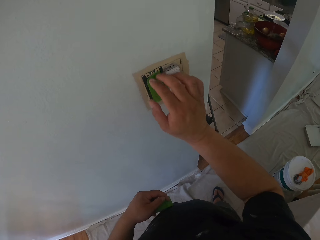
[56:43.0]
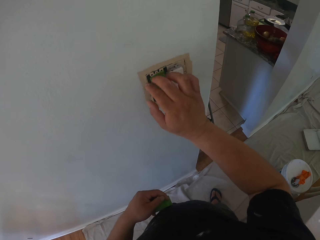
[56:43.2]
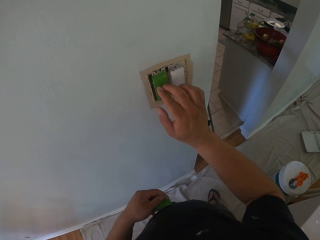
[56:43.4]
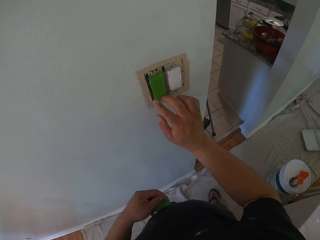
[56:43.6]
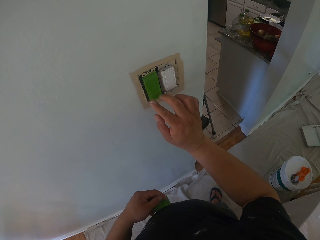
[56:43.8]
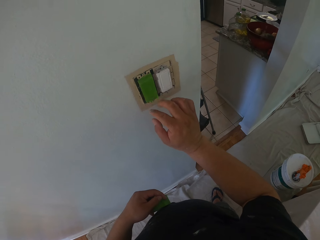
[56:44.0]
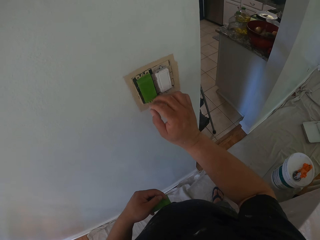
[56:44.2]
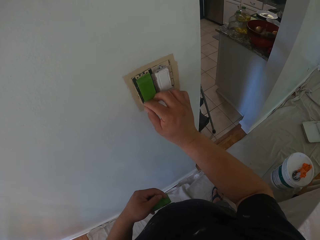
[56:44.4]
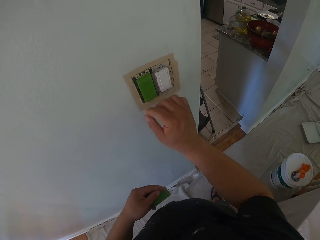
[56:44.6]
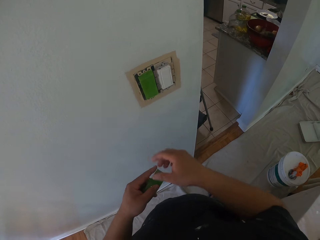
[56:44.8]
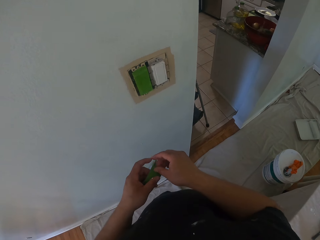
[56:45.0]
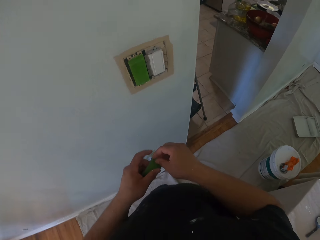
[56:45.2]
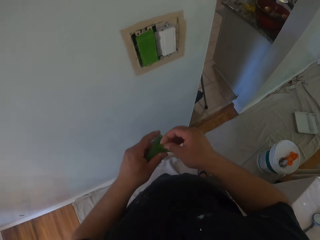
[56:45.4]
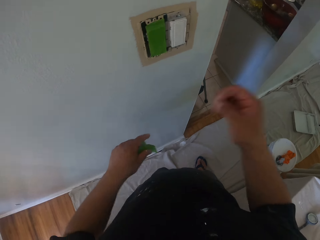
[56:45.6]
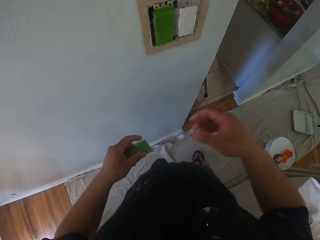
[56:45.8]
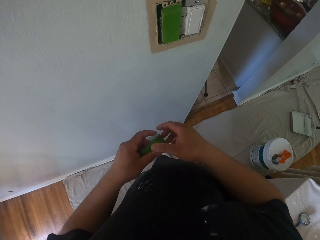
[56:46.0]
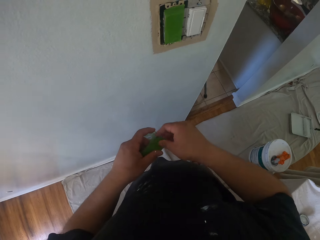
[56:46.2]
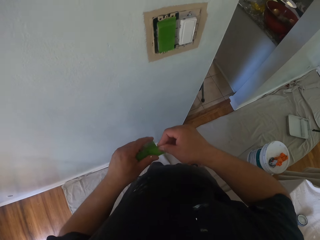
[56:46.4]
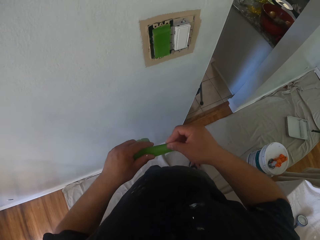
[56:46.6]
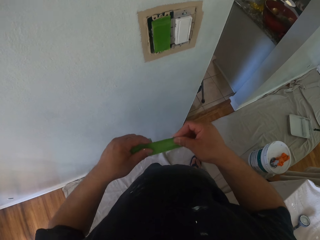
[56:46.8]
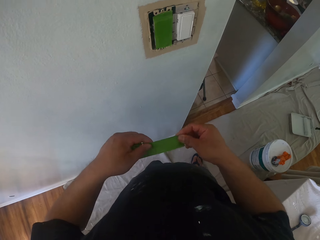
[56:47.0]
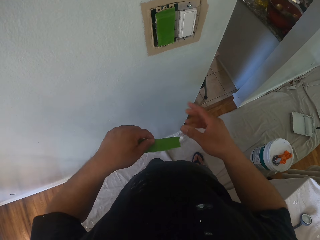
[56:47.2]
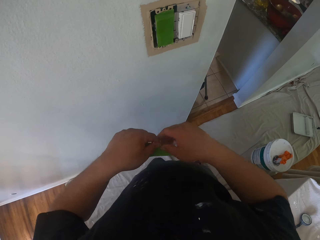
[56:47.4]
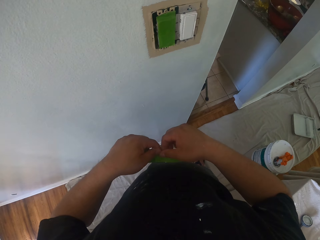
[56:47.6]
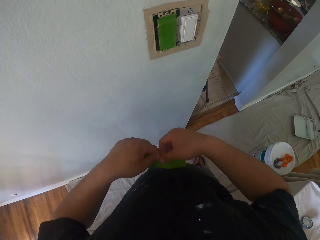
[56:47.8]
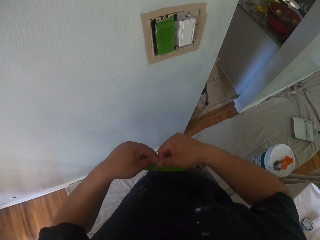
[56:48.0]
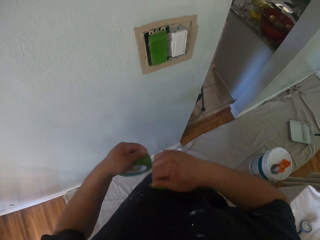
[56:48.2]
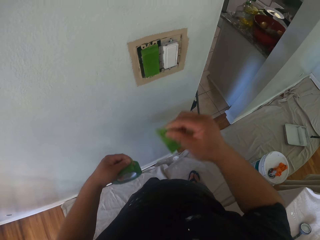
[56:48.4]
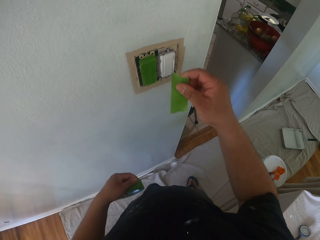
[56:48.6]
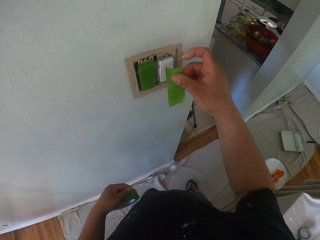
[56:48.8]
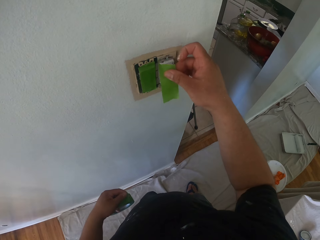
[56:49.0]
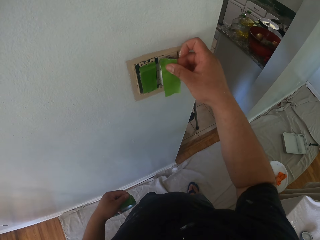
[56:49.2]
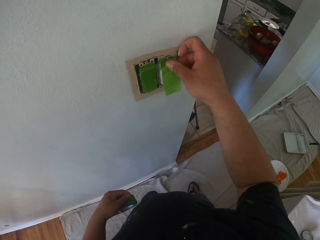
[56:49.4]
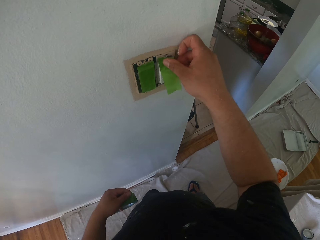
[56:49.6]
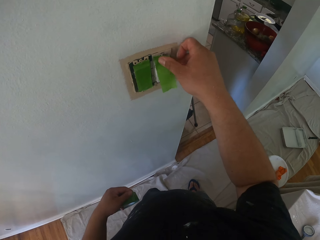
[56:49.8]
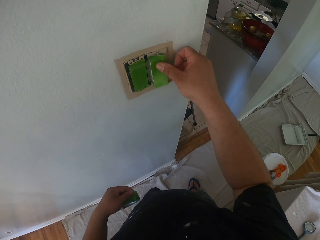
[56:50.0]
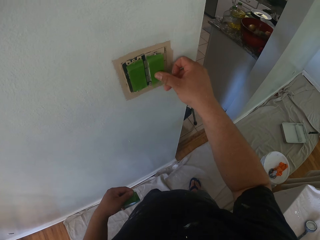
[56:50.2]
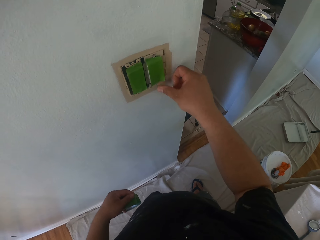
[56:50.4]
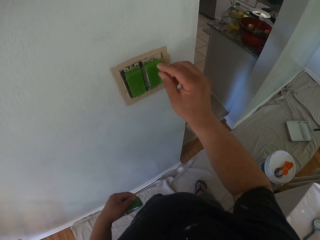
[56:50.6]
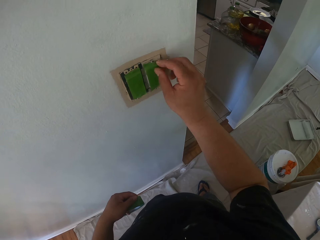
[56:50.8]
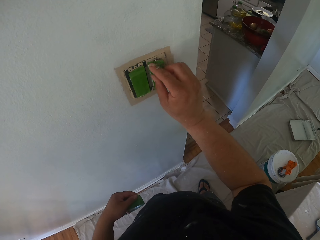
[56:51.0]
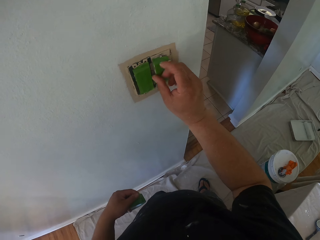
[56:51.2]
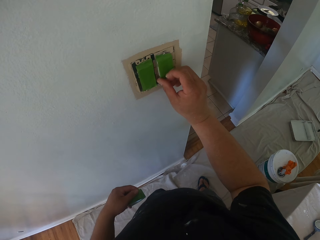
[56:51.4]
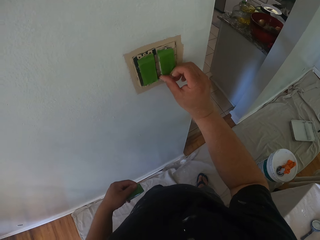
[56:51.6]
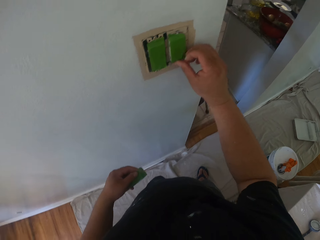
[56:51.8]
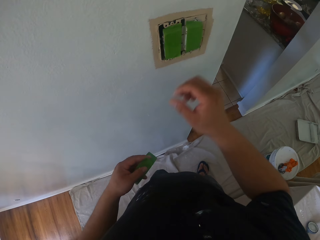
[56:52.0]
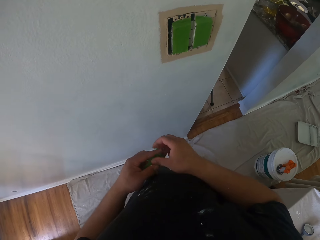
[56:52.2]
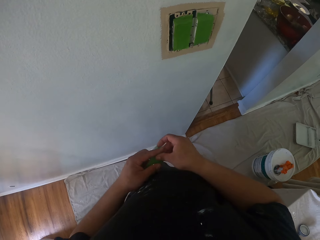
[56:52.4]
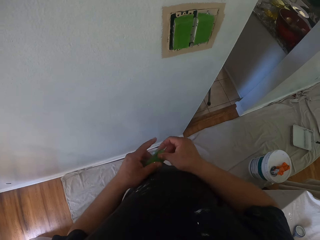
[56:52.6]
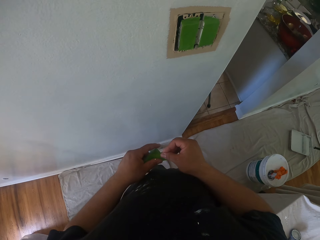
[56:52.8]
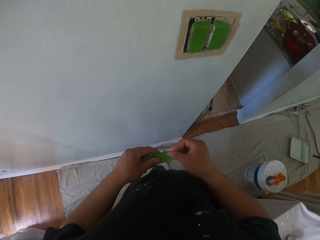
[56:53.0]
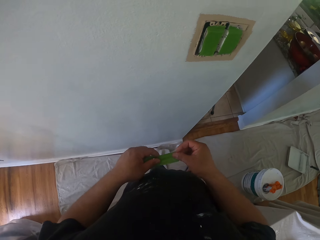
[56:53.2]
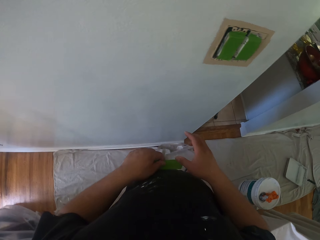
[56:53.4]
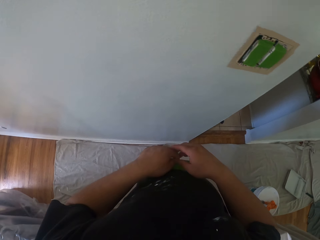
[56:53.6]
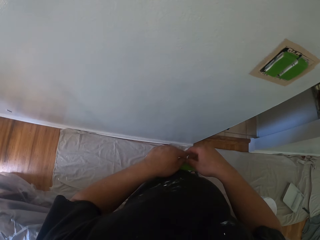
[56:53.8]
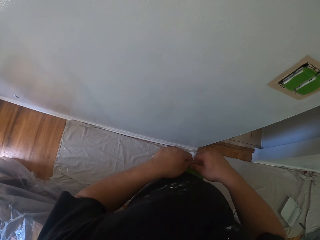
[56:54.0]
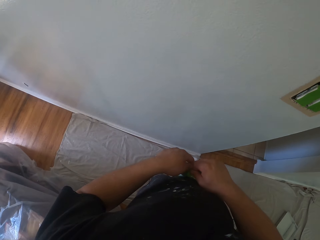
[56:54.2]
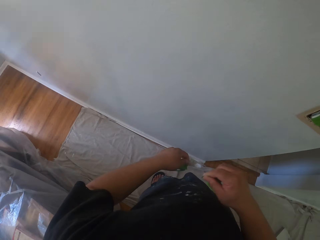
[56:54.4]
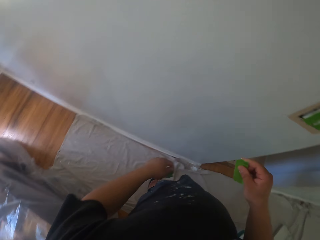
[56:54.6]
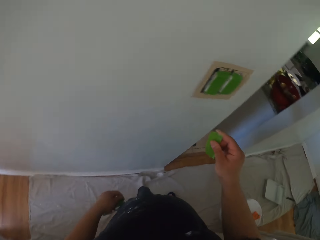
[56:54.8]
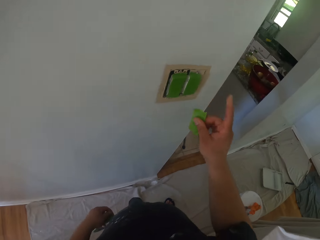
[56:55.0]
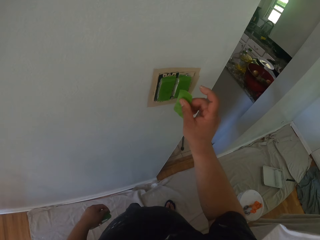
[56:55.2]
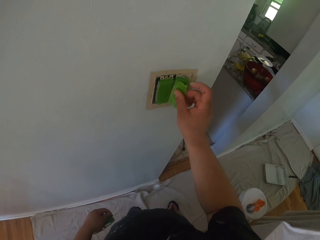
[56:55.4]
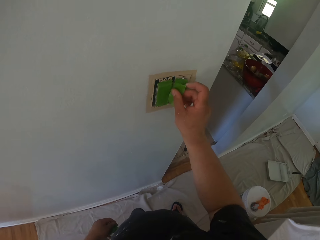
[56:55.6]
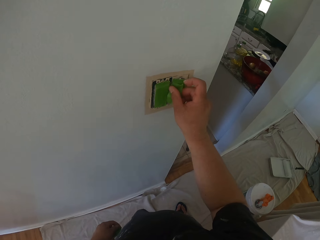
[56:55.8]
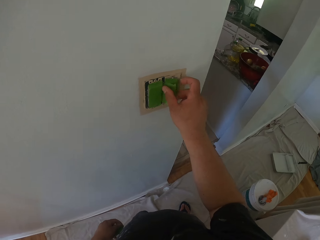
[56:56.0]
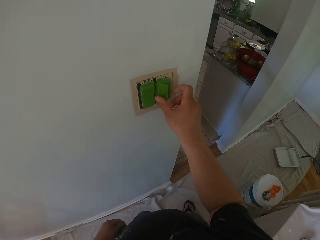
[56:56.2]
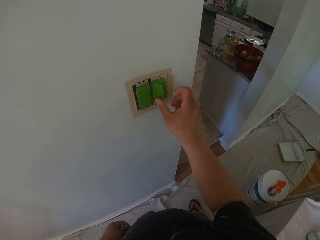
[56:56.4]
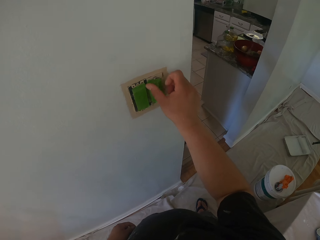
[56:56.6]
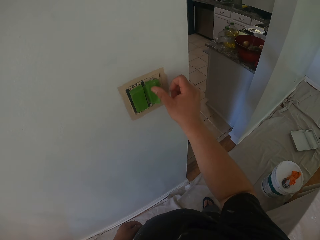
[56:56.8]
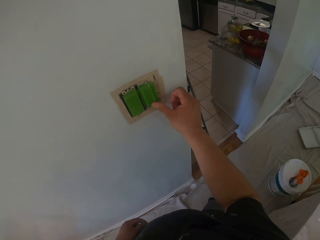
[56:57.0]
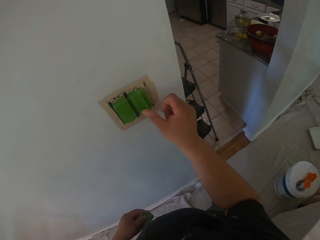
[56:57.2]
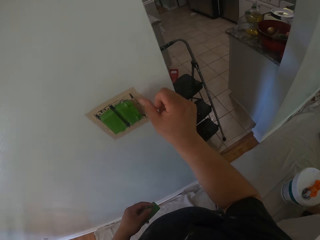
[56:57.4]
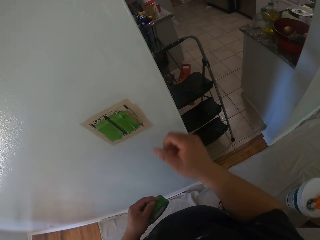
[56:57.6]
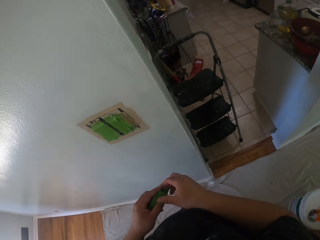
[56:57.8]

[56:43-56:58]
The camera wearer opens the tape. They cut part of the tape. They tape the light switch with the tape. They open the tape. They cut part of the tape. They tape the light switch with the tape.

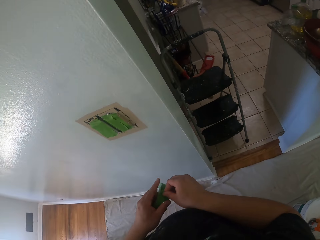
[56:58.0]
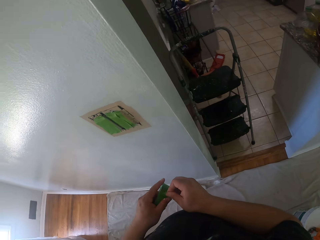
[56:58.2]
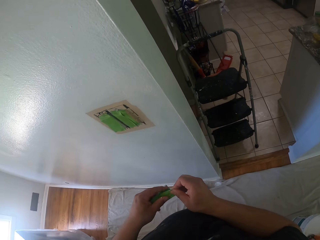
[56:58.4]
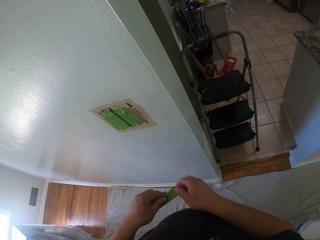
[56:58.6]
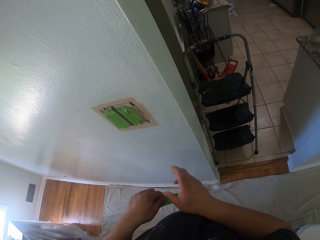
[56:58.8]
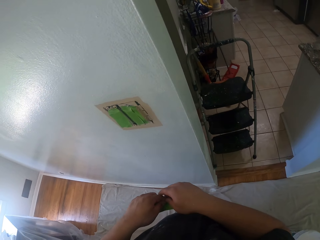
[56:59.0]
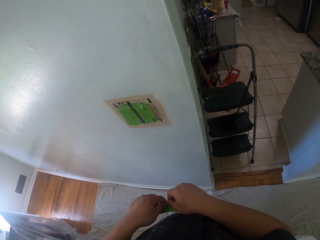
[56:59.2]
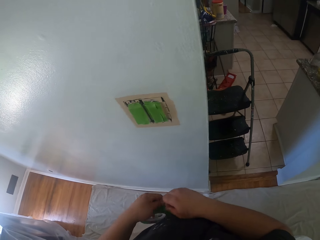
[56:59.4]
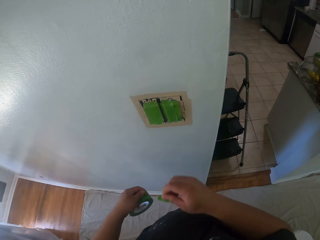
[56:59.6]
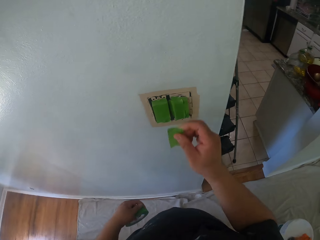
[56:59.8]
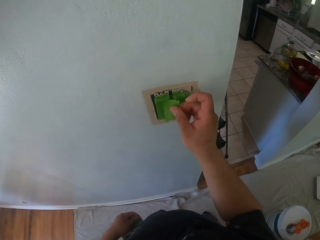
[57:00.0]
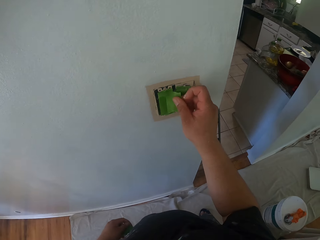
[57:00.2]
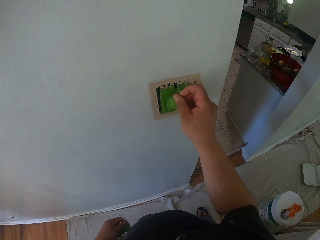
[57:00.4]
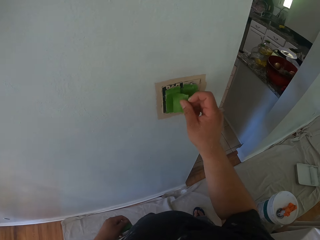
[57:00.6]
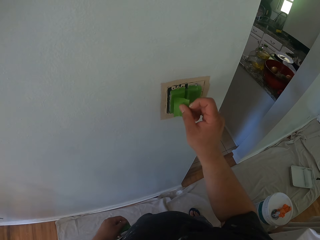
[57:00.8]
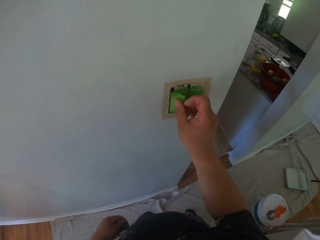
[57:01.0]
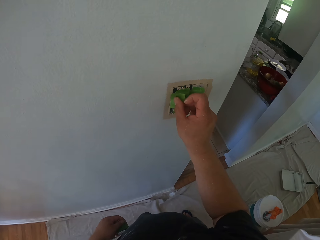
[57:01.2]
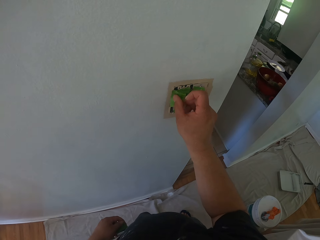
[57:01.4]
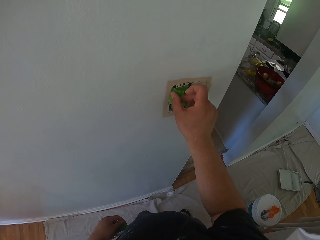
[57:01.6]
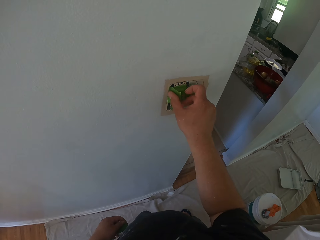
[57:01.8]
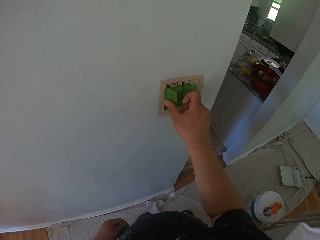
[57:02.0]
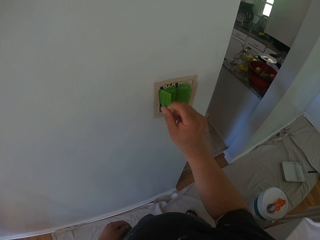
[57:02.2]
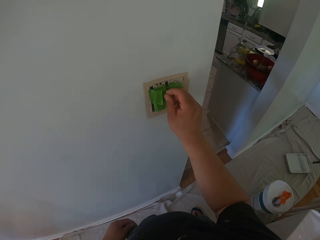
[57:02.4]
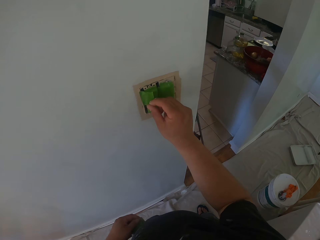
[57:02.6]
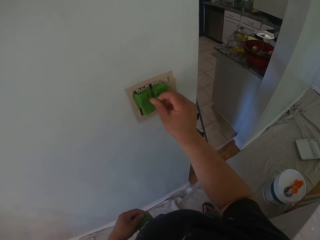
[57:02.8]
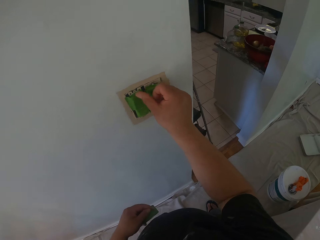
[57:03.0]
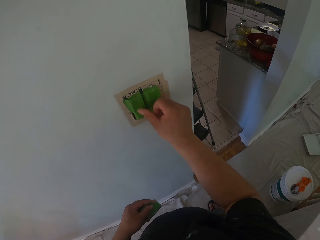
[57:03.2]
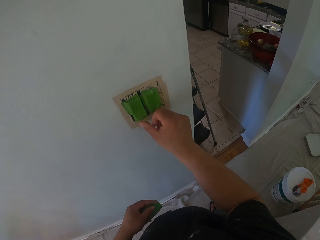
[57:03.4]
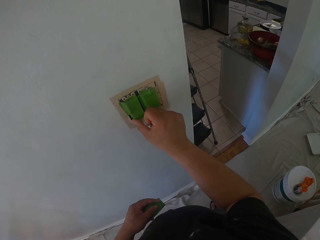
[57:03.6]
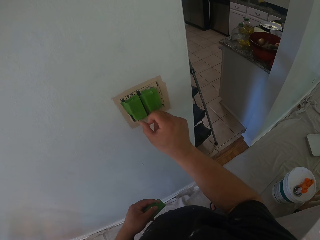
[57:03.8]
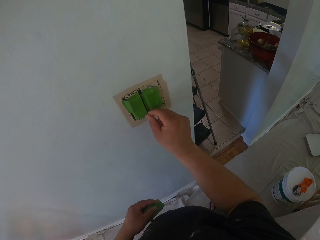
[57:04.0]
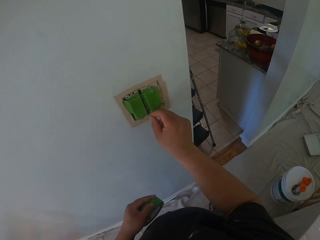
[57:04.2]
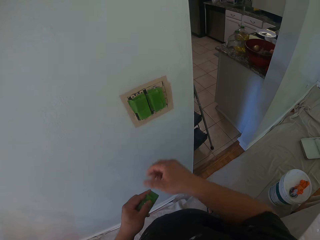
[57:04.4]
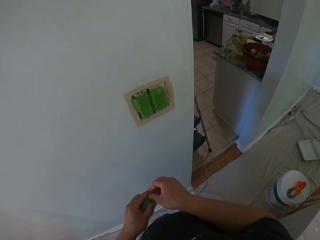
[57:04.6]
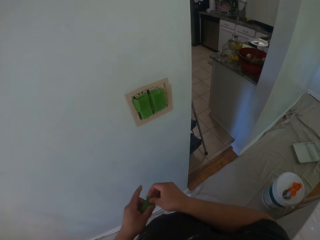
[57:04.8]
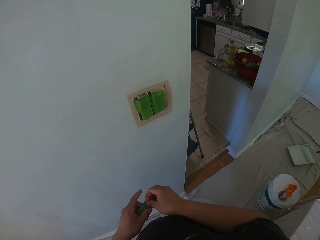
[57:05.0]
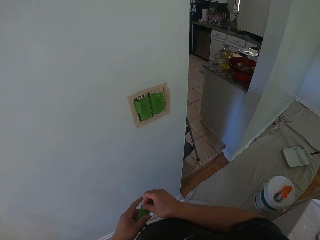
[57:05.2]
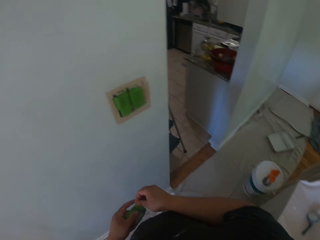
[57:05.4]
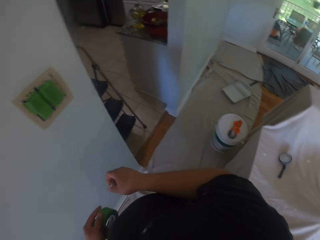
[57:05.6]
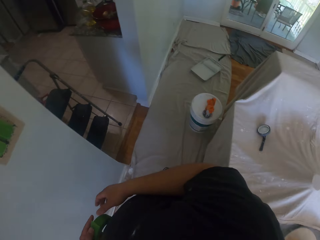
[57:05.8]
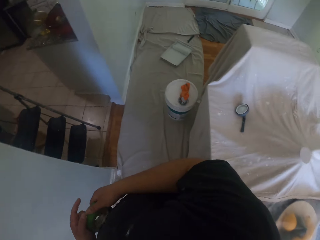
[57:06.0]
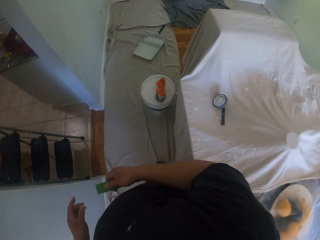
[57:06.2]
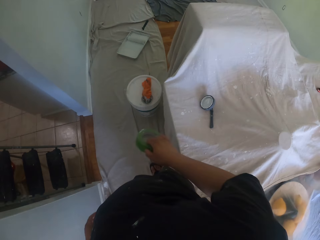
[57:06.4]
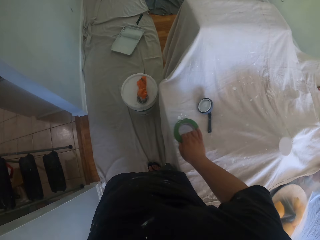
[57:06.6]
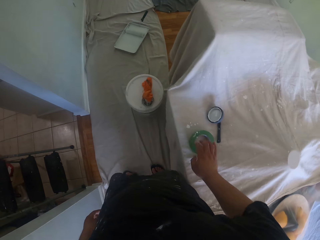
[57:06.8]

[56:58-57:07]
The camera wearer opens the tape. They cut part of the tape. They tape the light switch with the tape.
